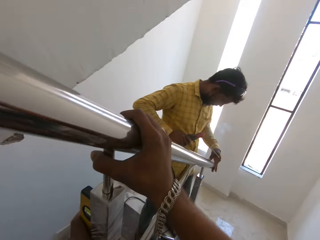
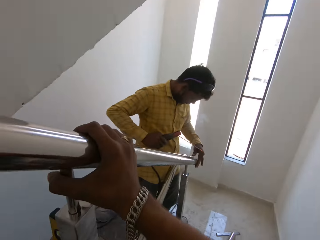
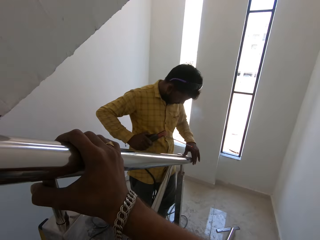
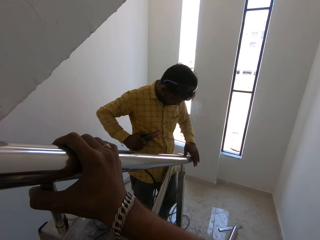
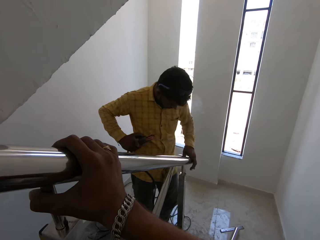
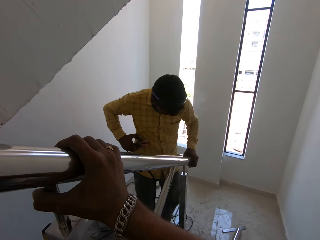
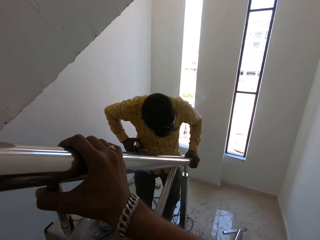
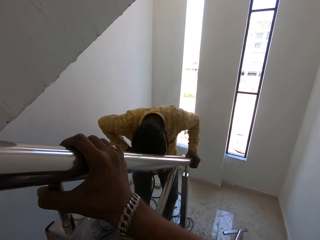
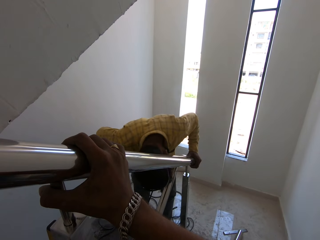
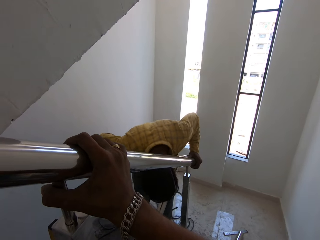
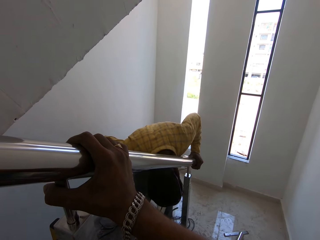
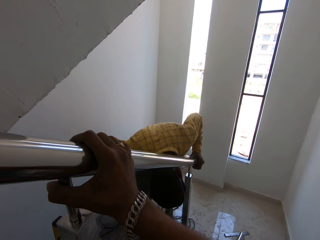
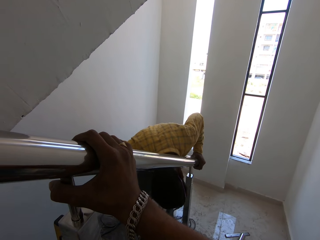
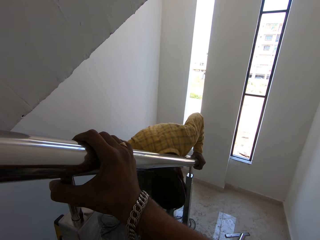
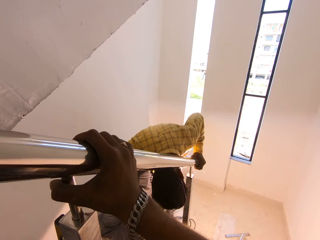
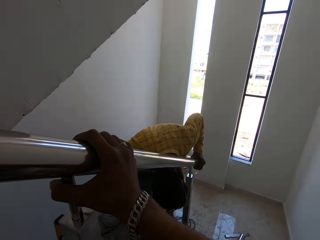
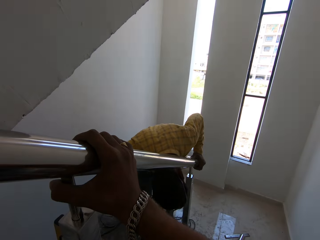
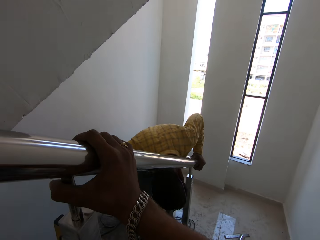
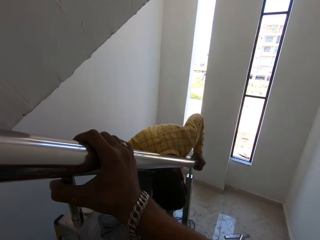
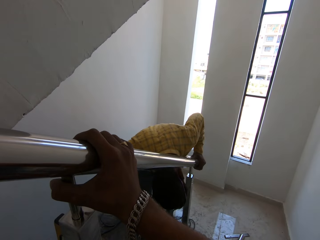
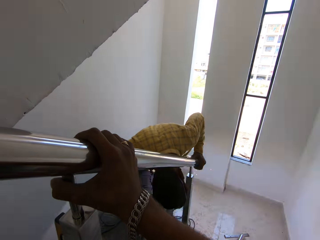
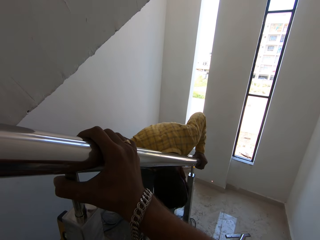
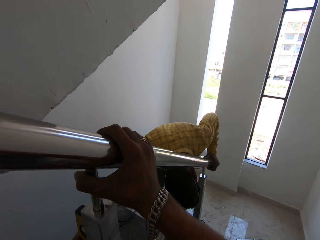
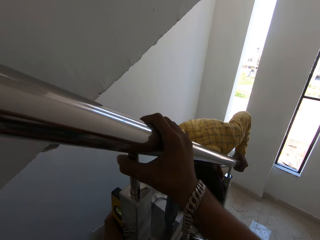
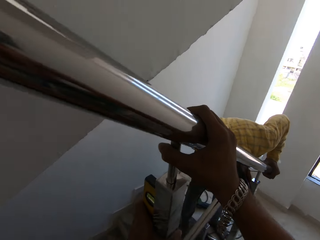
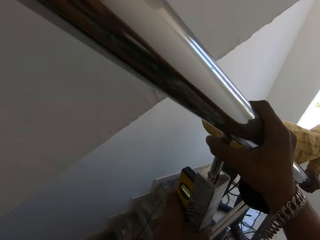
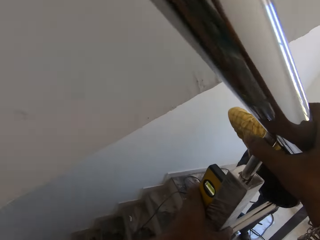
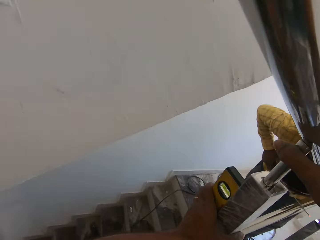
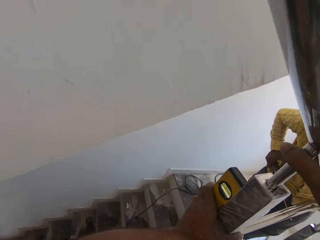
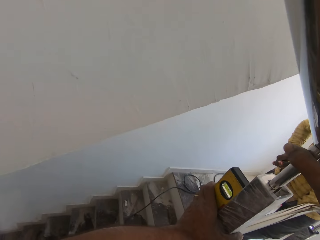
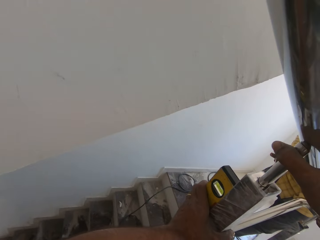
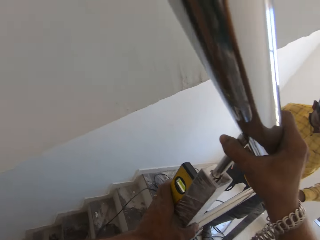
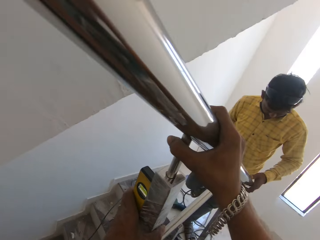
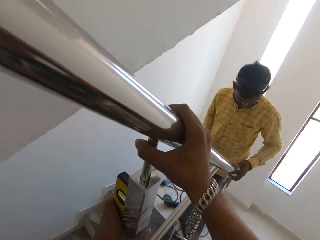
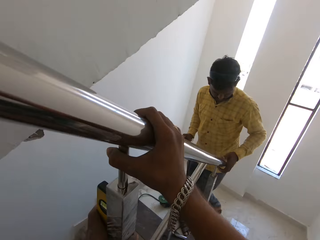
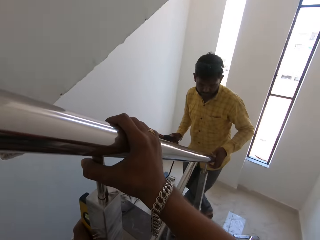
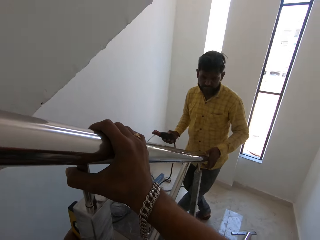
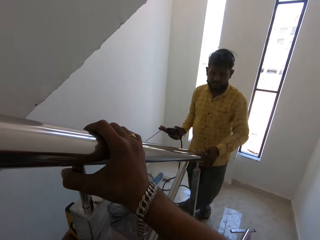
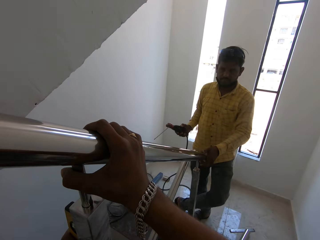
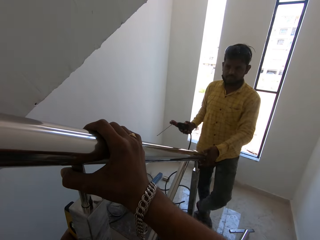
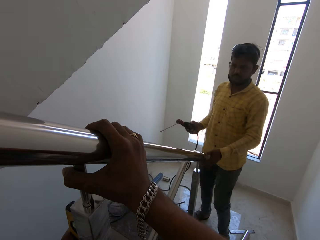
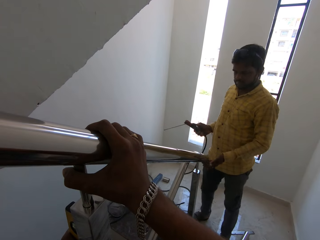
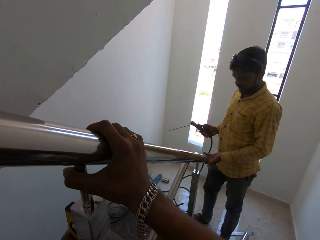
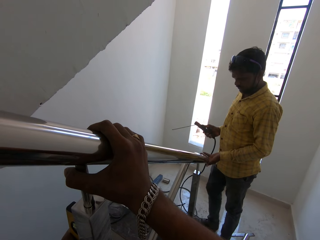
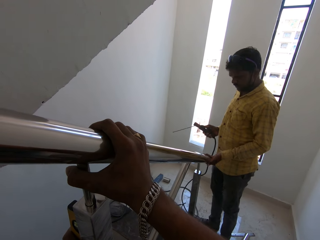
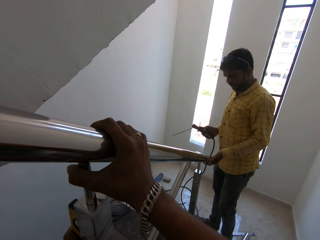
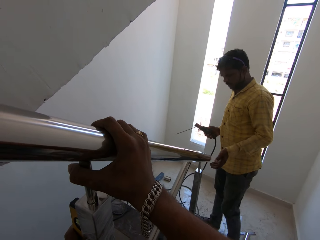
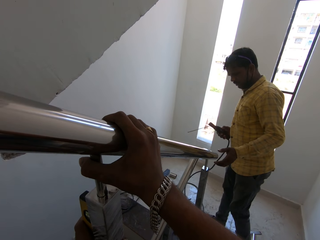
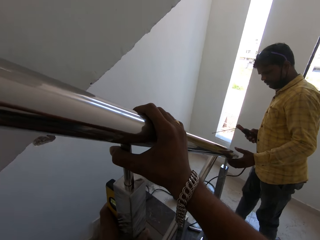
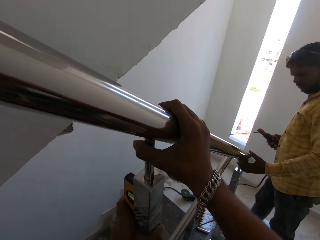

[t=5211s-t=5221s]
The camera wearer looks around. The man welds a metal. The camera wearer looks around.

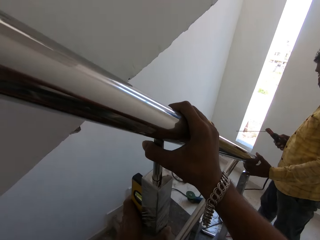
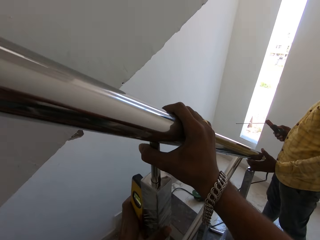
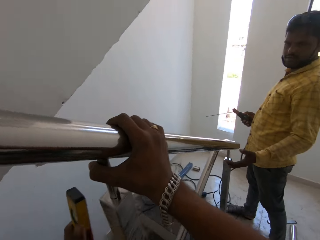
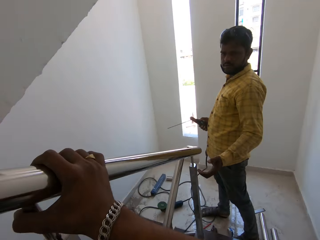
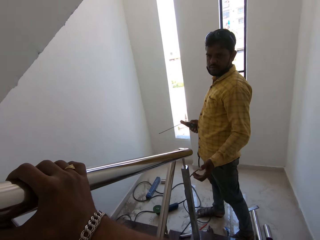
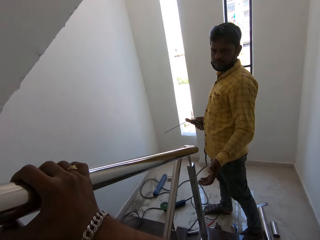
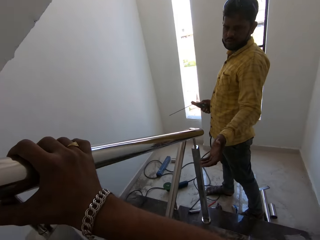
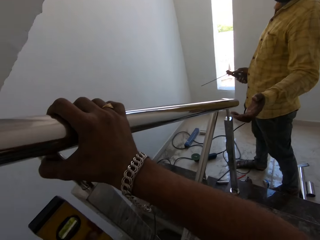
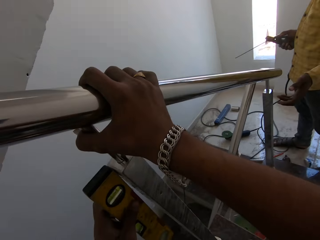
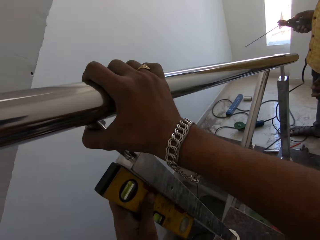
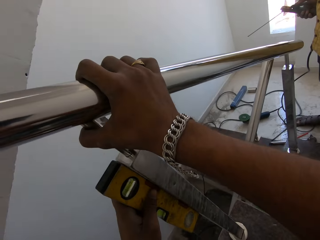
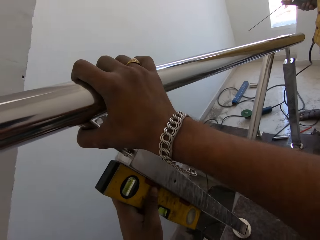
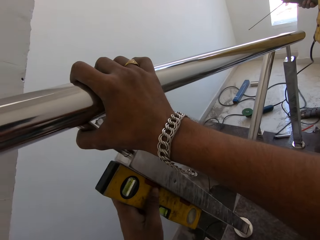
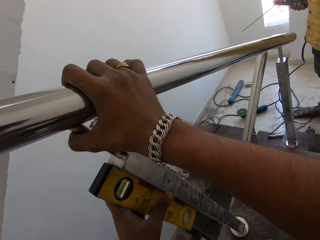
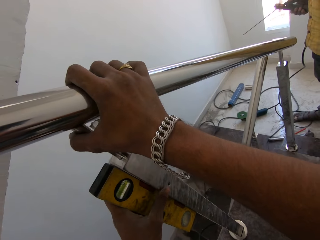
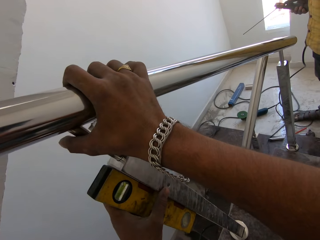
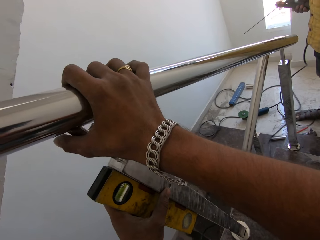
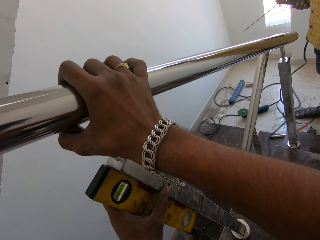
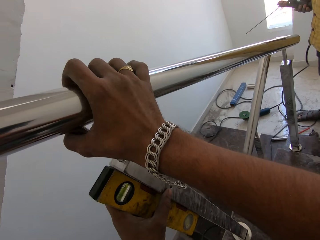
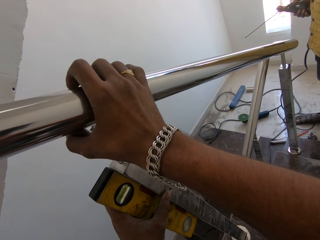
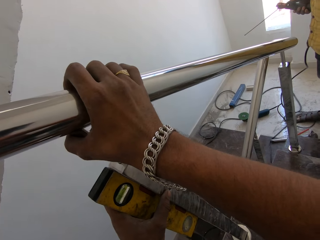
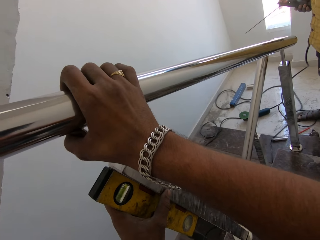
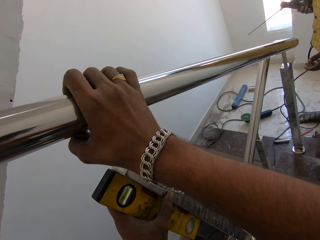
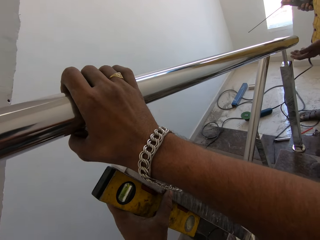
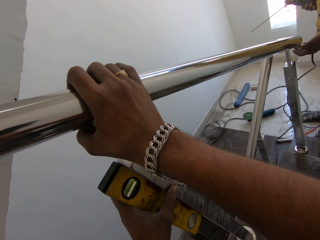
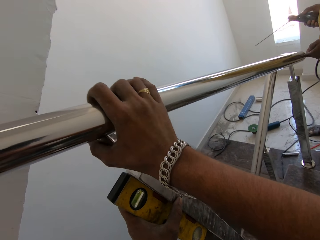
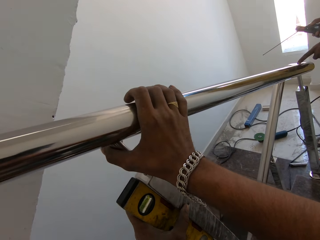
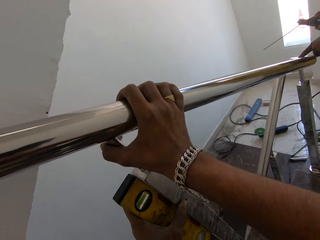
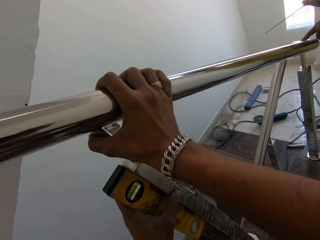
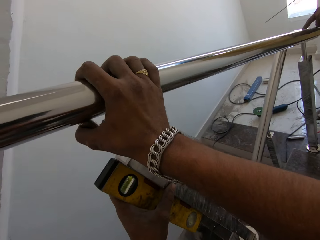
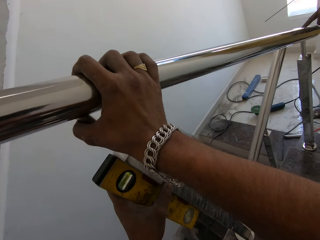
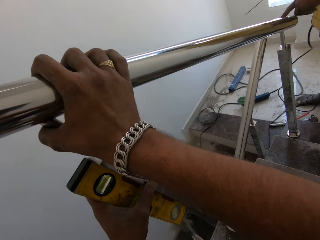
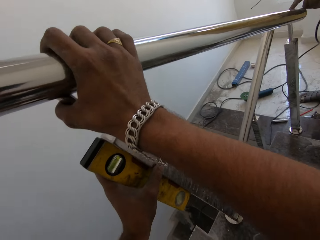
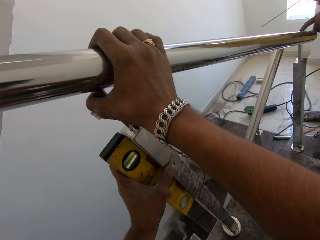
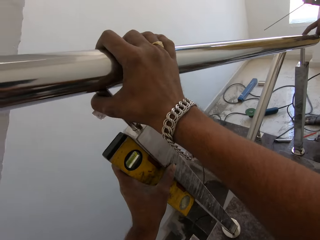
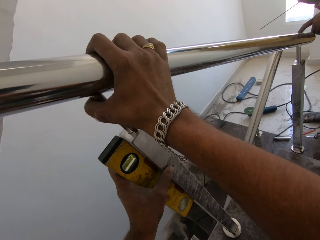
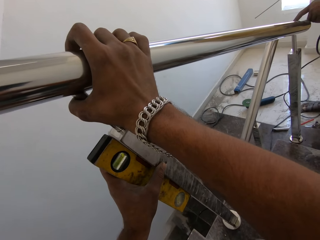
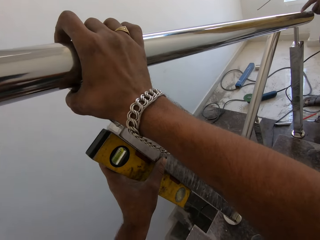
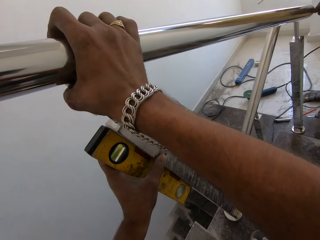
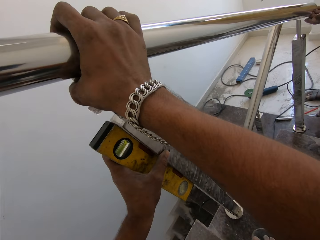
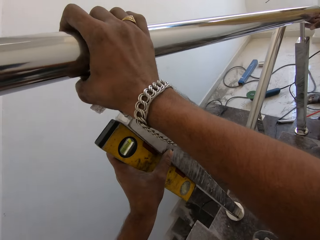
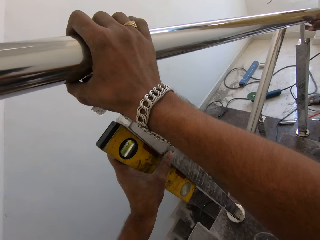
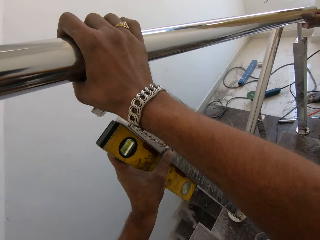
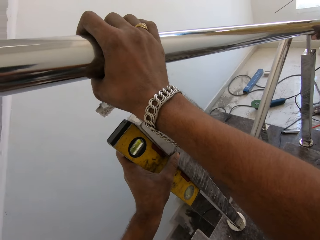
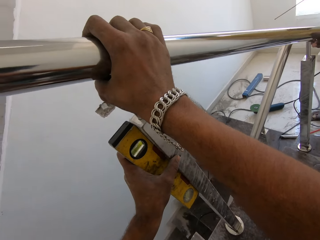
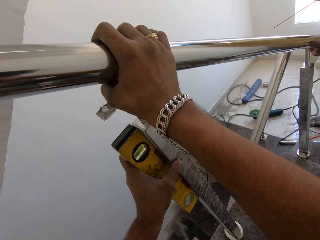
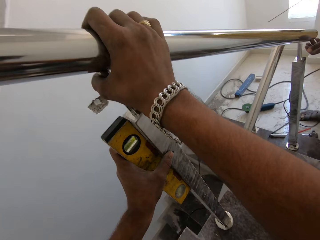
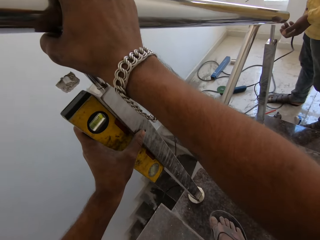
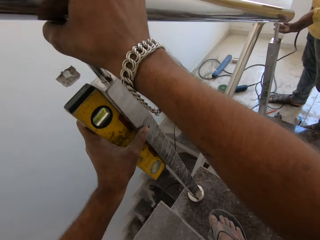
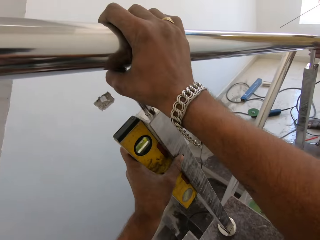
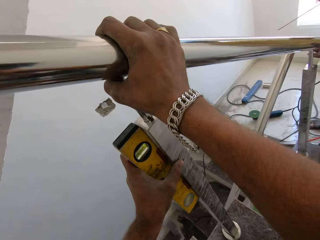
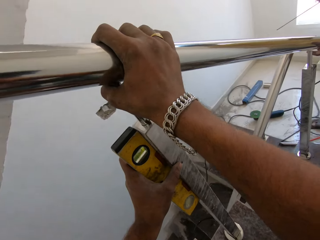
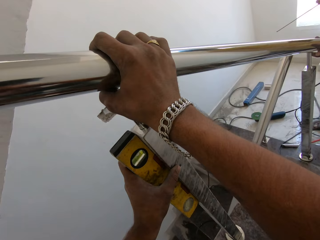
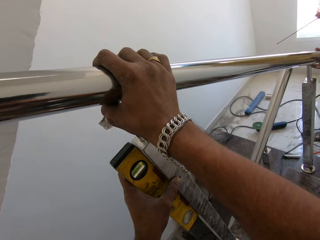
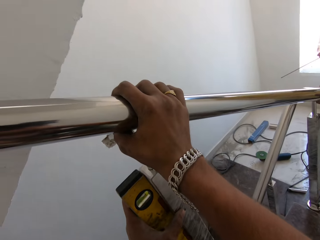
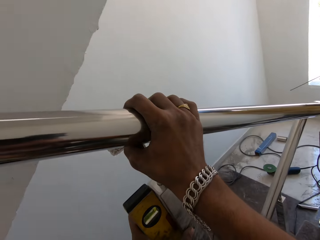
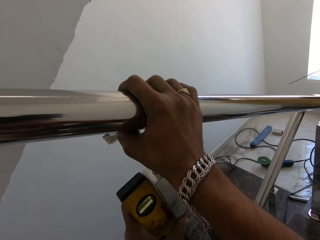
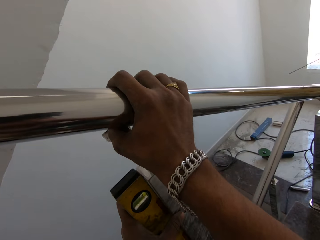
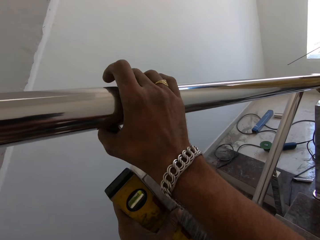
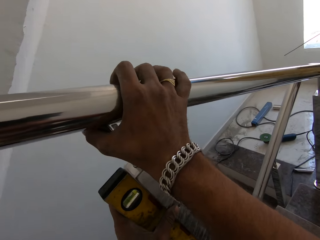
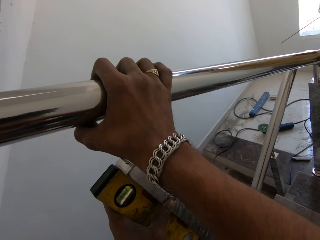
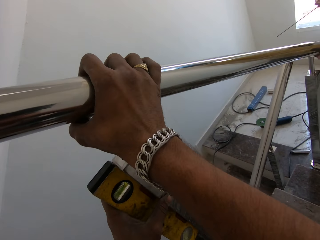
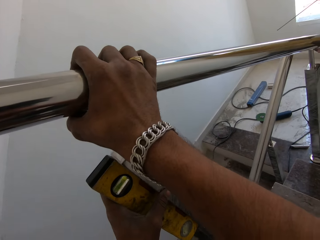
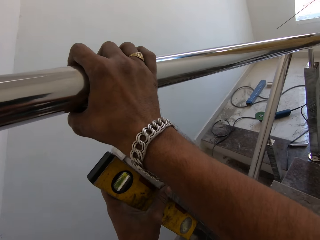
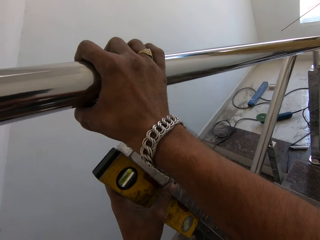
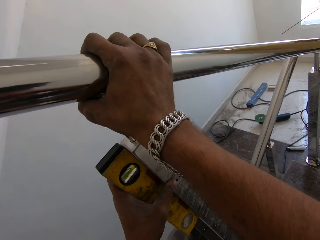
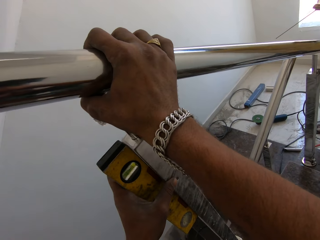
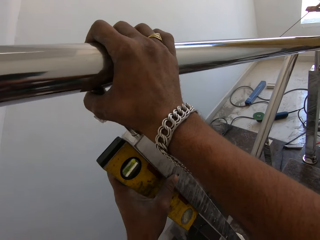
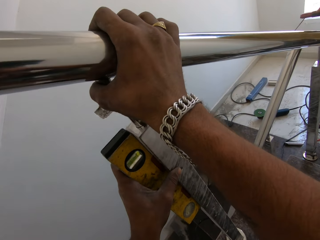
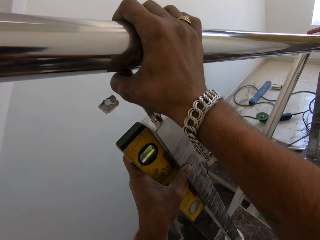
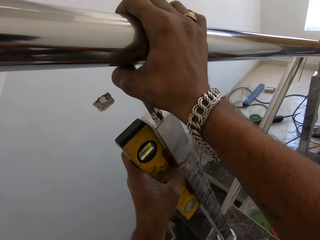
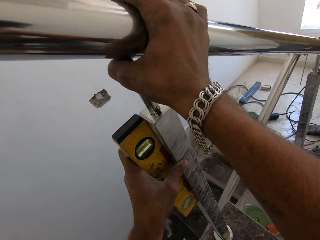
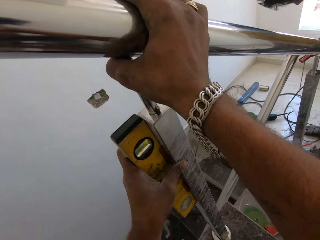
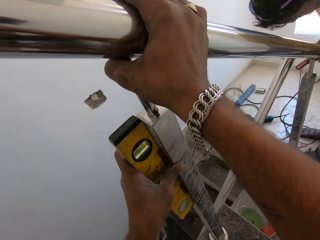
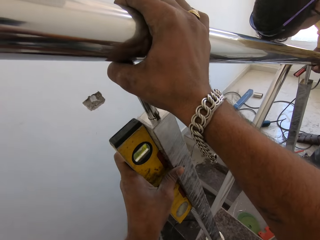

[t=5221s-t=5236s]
The camera wearer dialogues with the man. They look around. The man holds the baluster with his left hand.
